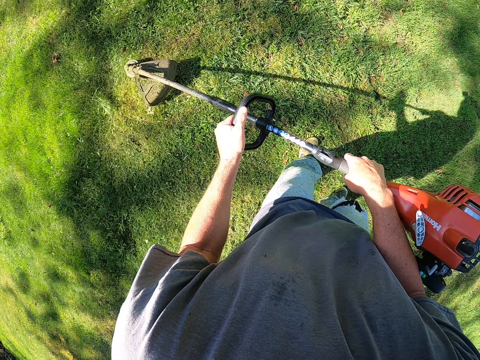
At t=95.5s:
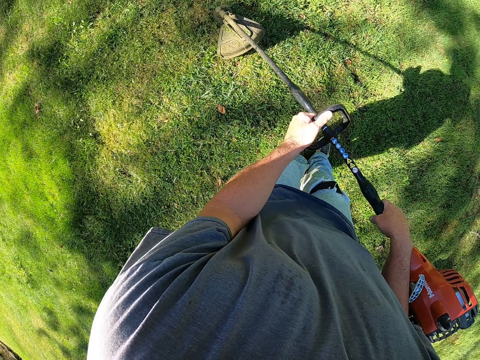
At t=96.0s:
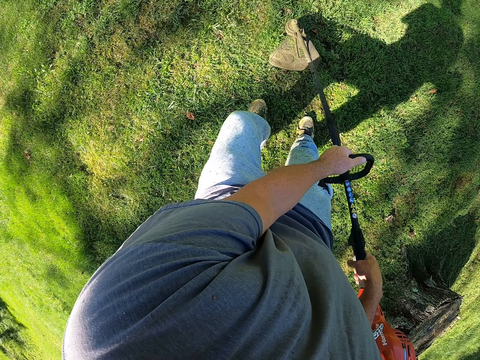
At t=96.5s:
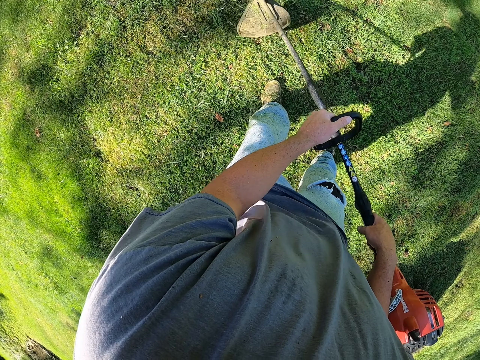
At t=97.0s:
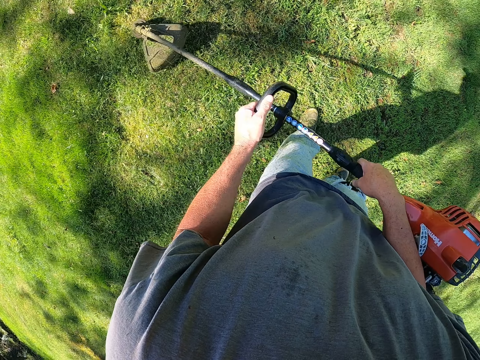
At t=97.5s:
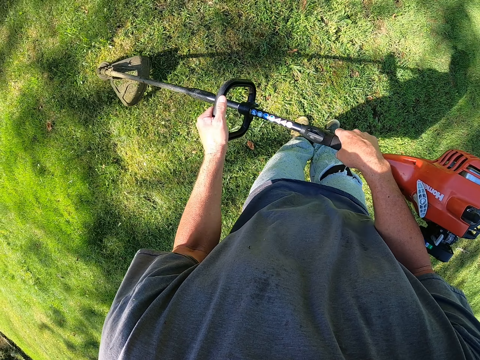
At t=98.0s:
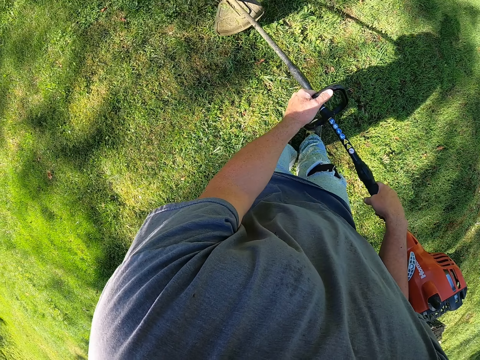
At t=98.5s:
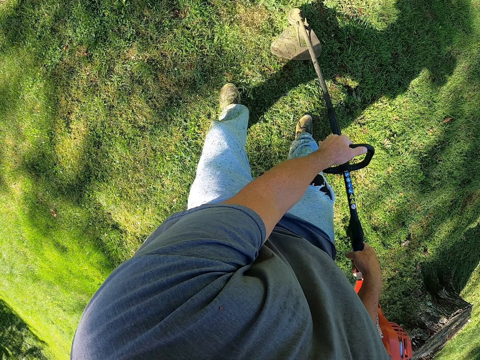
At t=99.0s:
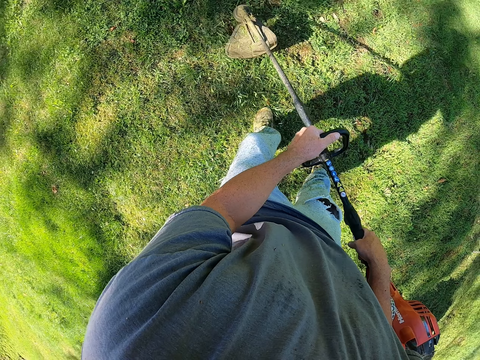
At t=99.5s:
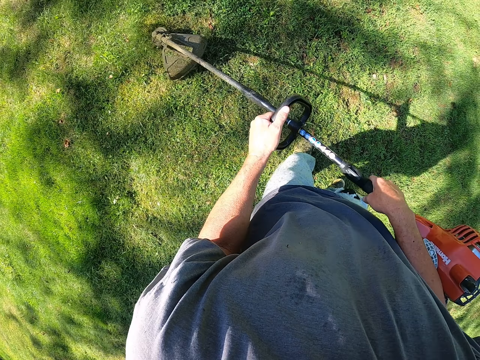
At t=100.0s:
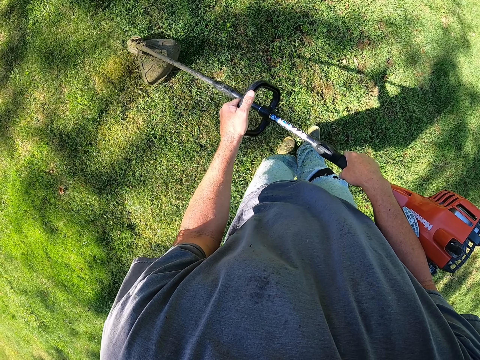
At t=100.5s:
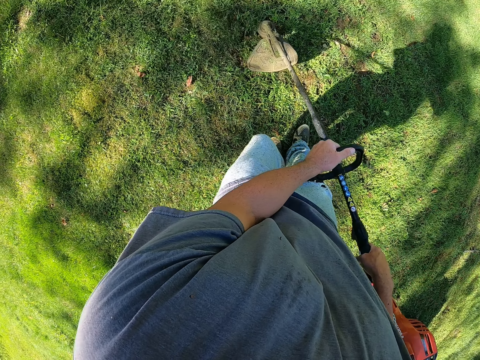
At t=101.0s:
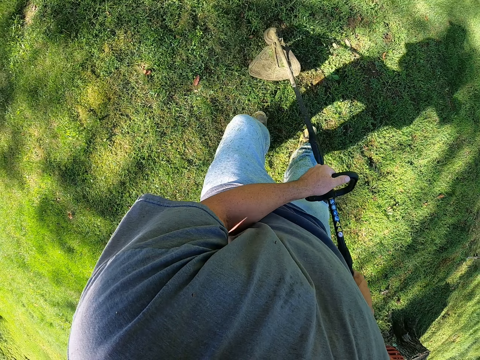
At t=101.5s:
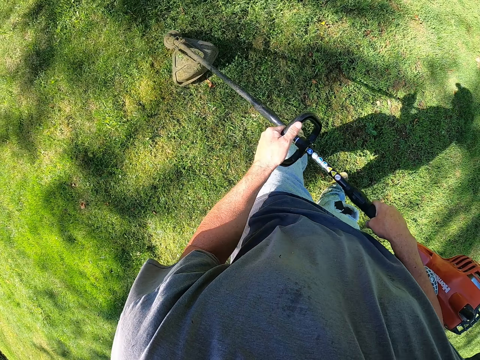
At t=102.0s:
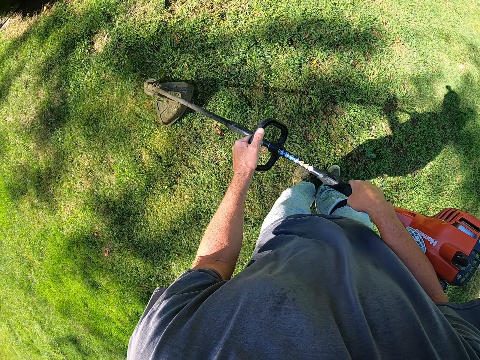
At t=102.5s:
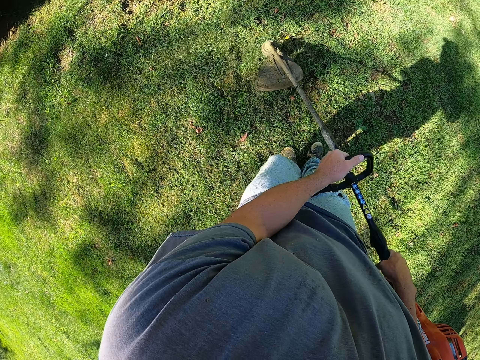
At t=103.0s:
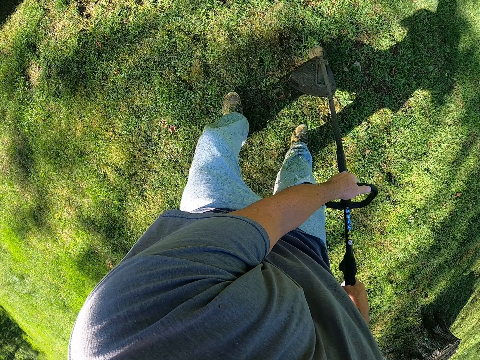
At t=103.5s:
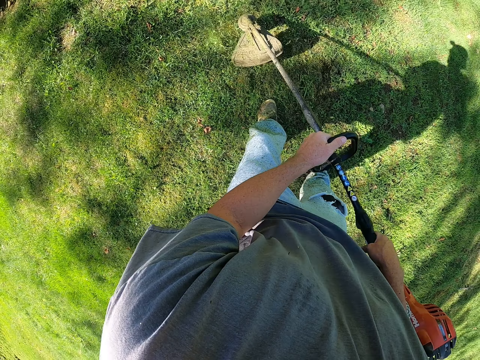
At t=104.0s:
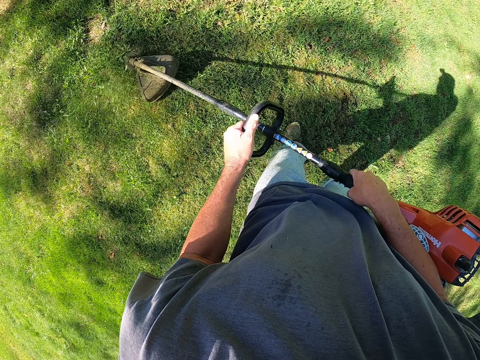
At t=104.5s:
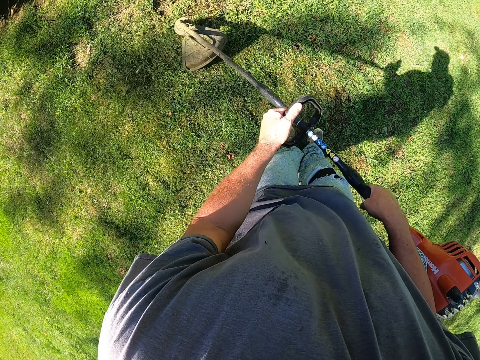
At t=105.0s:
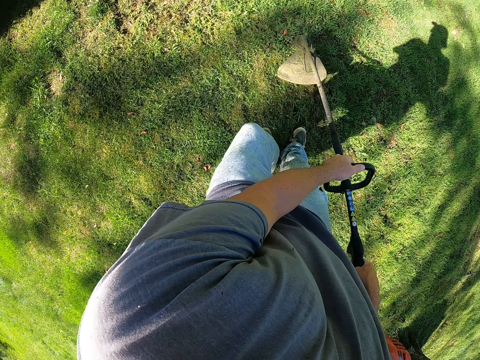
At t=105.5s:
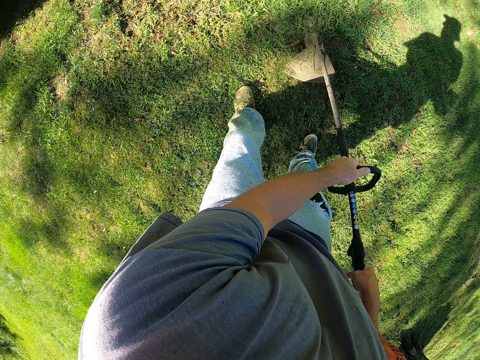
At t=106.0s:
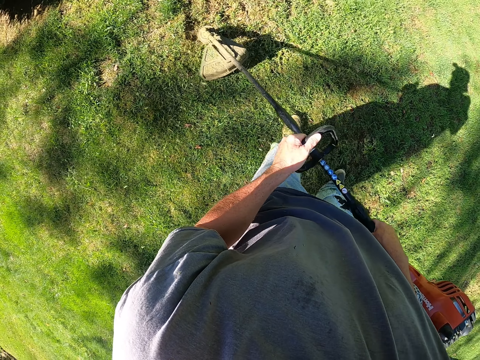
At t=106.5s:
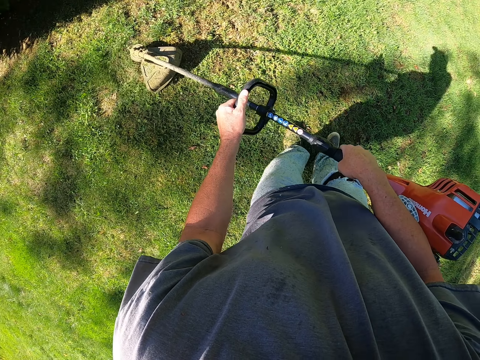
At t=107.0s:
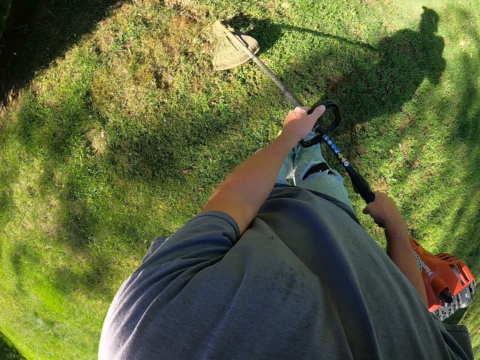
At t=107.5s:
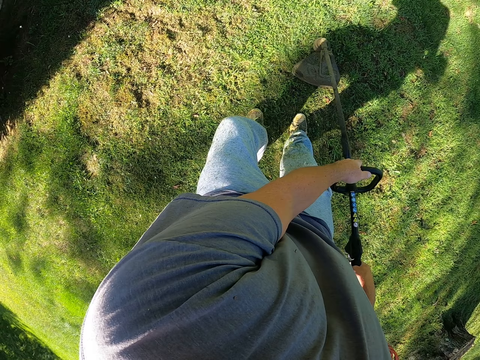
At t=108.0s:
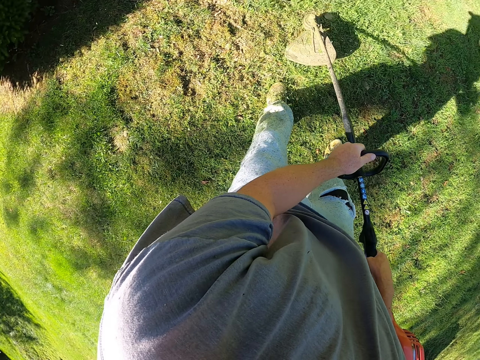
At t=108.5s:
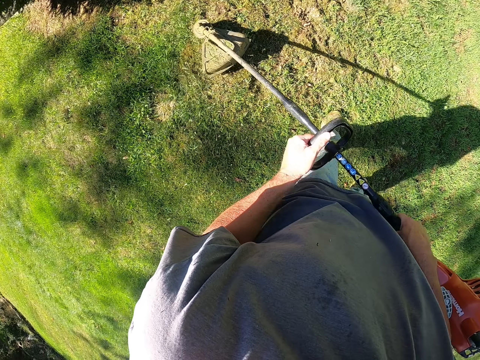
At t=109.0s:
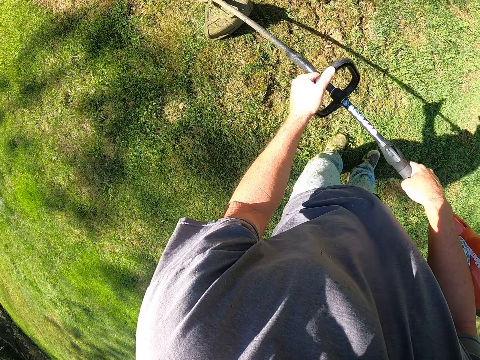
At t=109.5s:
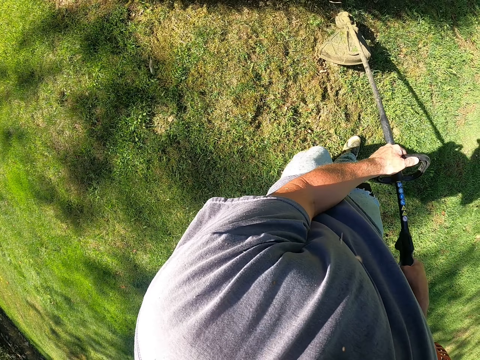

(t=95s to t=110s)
The camera wearer moves the left foot. They cut grass with the cutting machine. They move the foot. They cut grass with the cutting machine.

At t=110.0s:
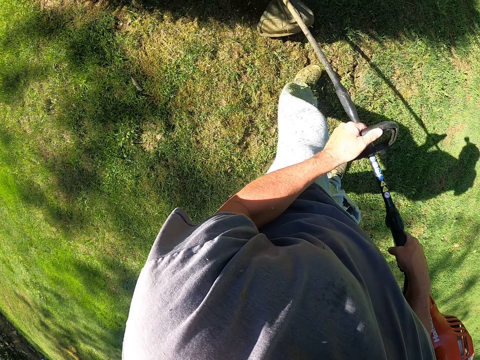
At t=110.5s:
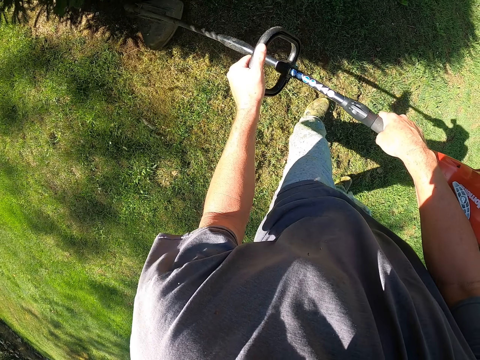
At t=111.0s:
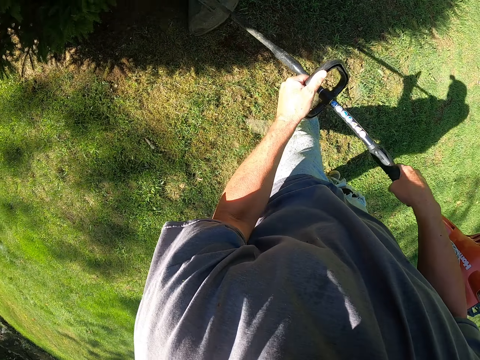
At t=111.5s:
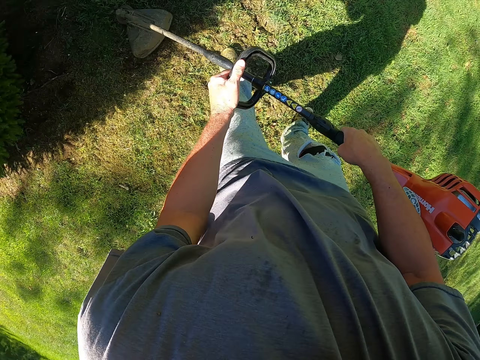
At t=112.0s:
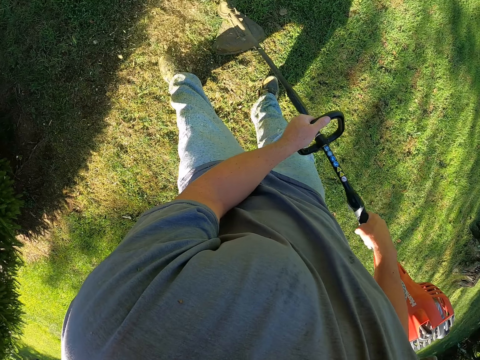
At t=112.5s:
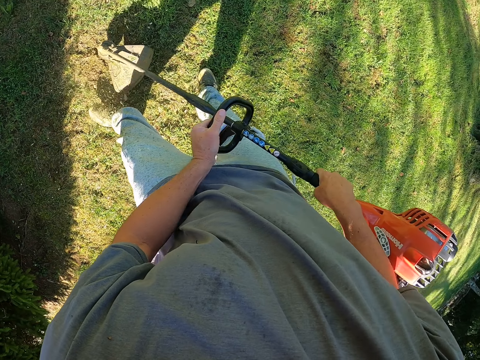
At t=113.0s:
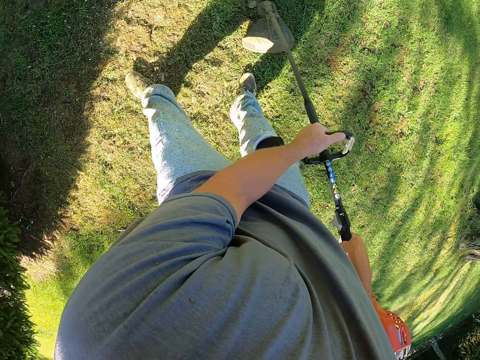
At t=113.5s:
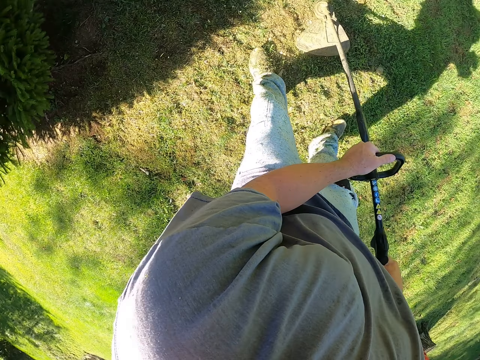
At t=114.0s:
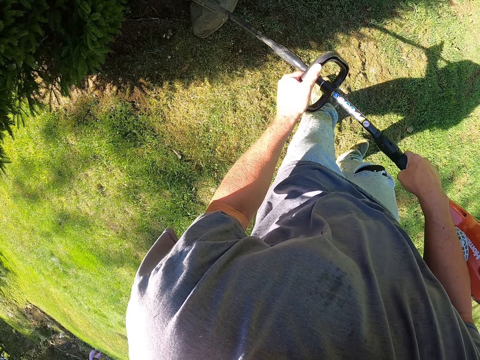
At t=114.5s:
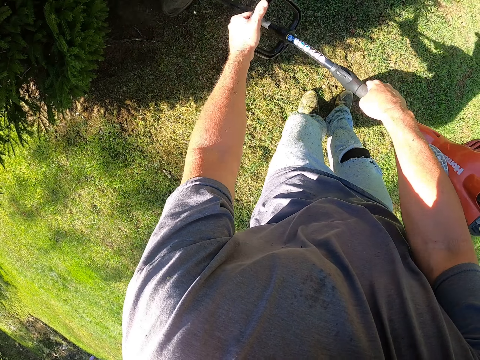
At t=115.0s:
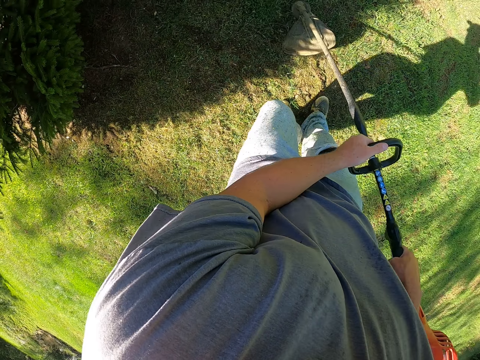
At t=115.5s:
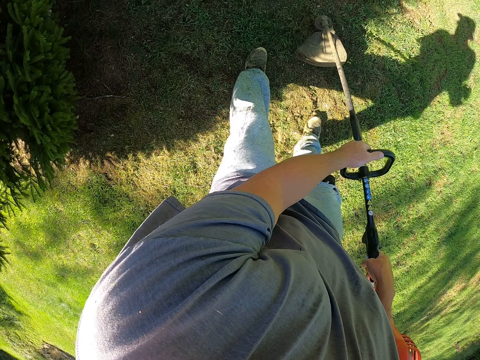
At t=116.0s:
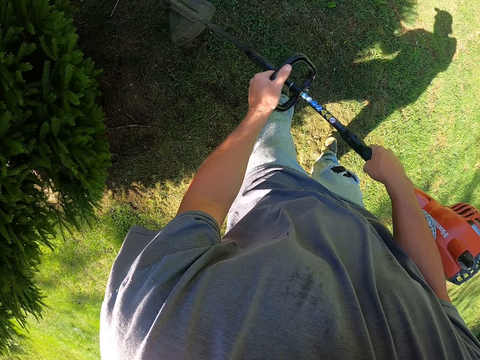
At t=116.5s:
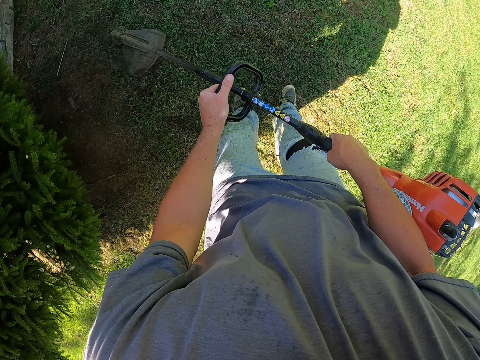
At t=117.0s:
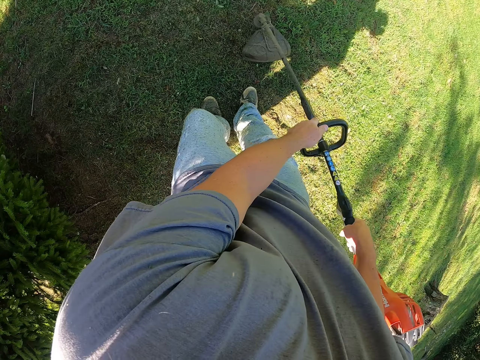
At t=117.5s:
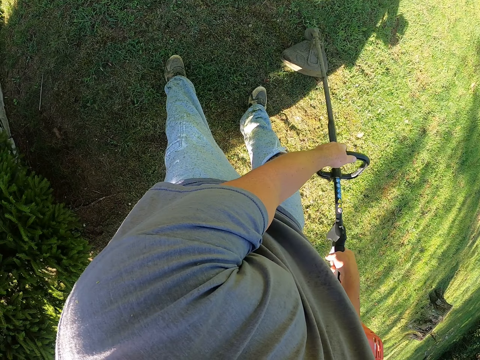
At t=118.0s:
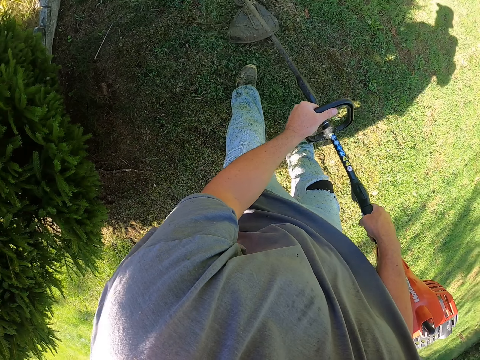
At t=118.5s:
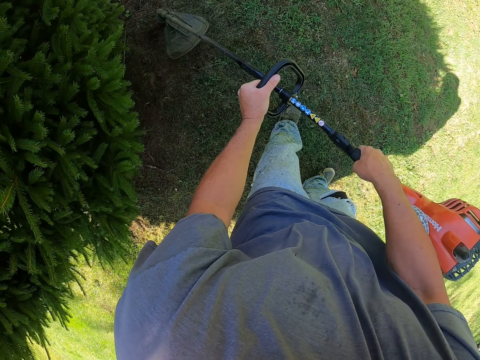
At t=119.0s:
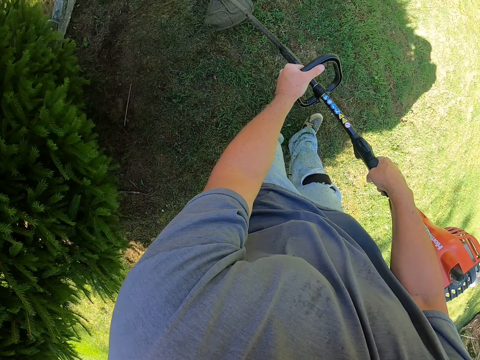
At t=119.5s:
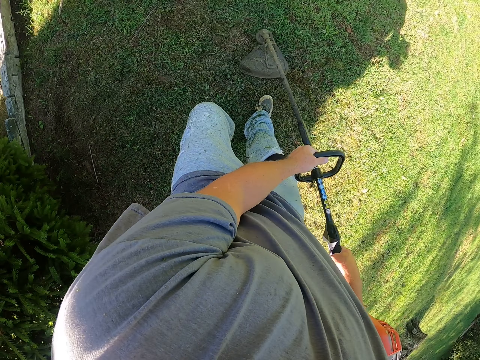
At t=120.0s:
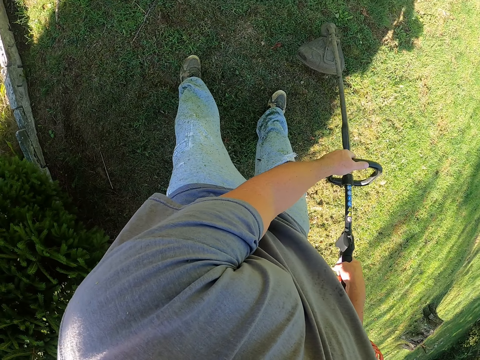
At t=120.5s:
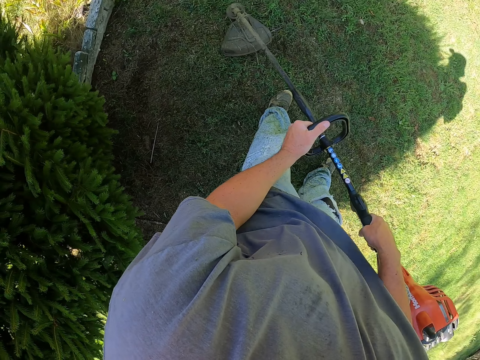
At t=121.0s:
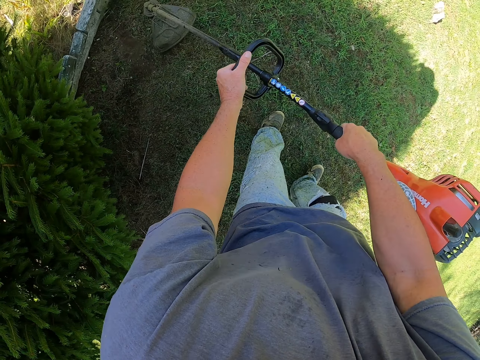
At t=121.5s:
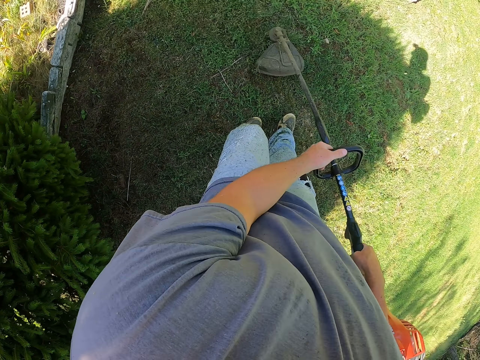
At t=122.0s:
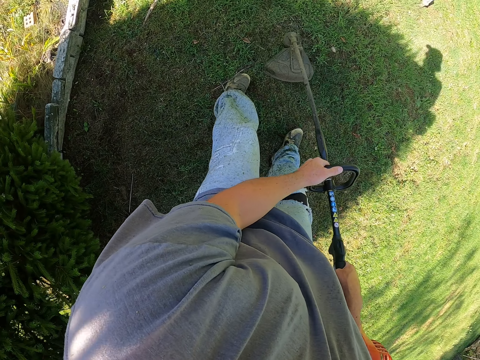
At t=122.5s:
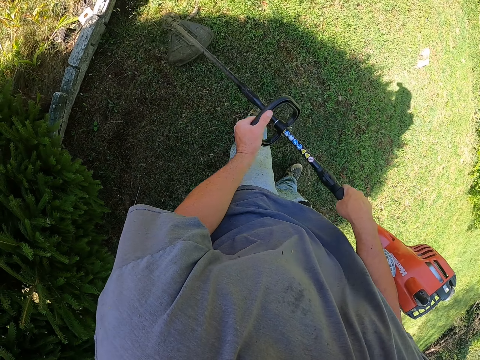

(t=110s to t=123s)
The camera wearer moves the right foot. They cut grass with the cutting machine.
